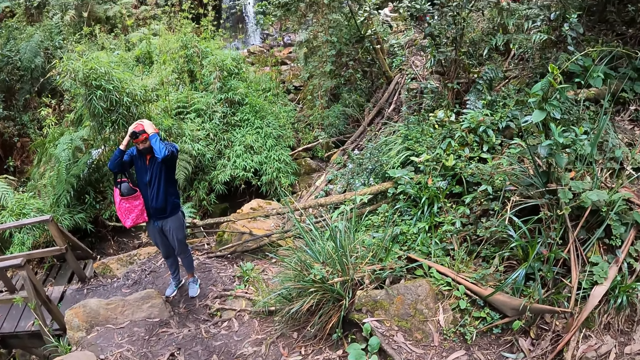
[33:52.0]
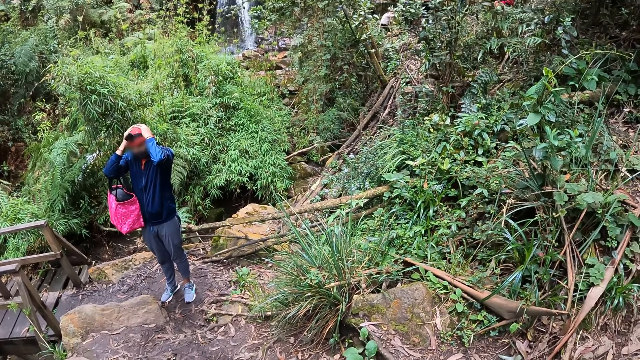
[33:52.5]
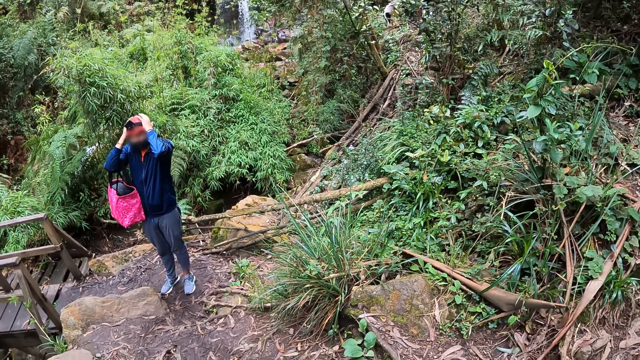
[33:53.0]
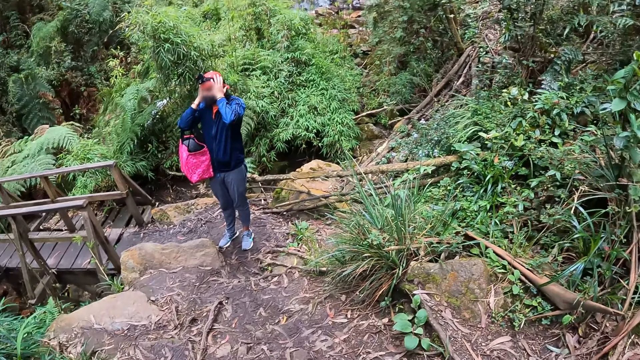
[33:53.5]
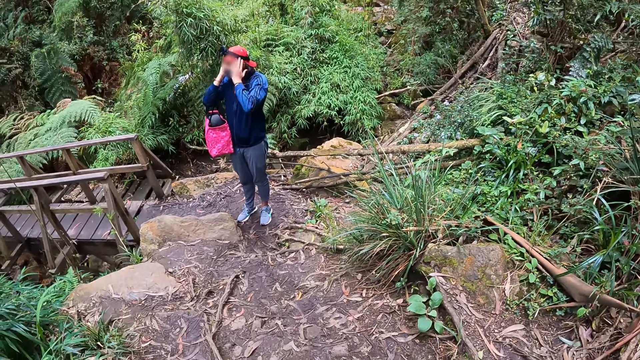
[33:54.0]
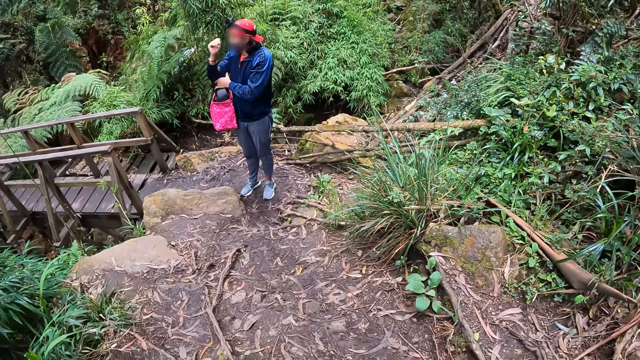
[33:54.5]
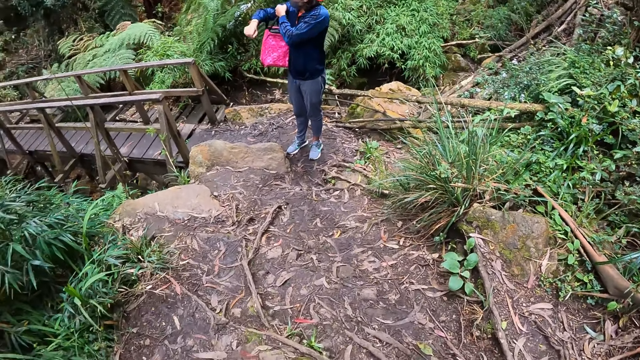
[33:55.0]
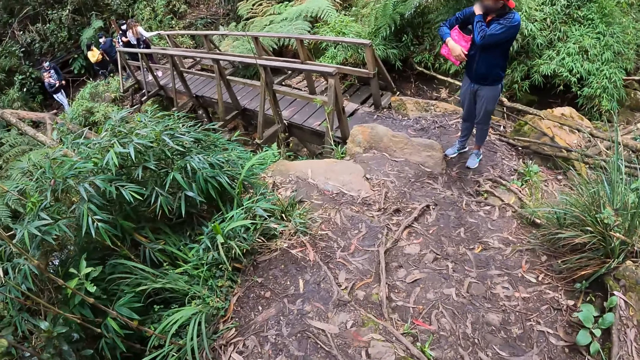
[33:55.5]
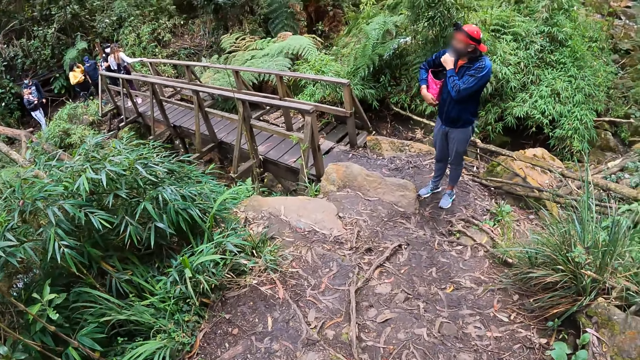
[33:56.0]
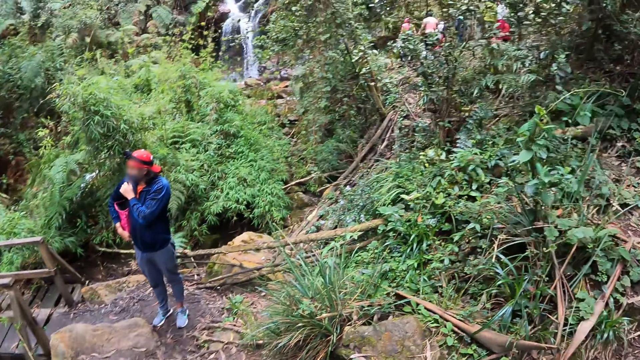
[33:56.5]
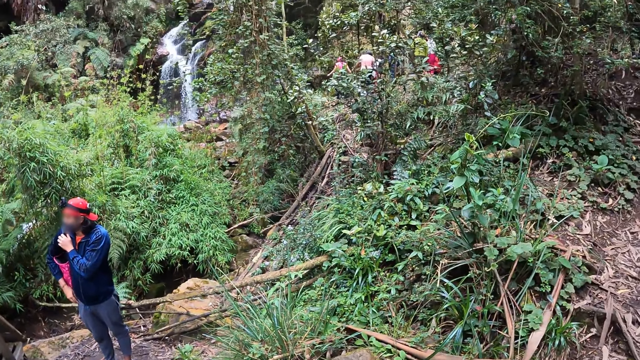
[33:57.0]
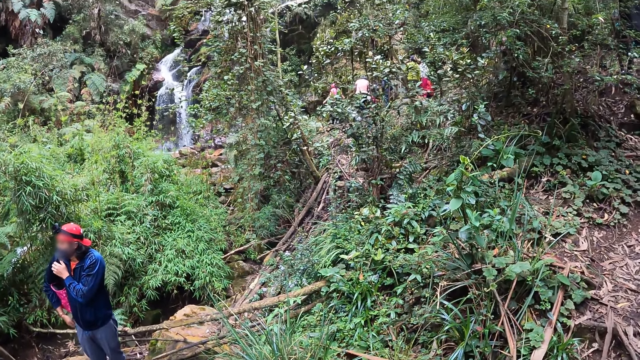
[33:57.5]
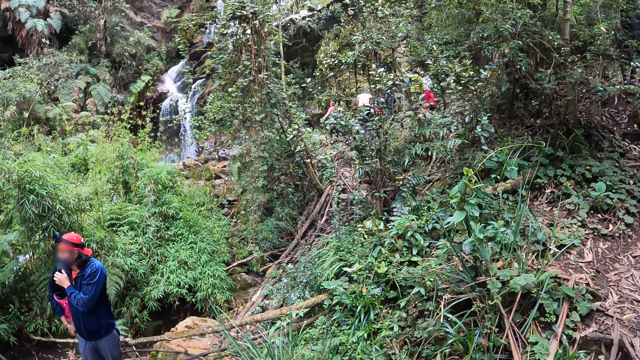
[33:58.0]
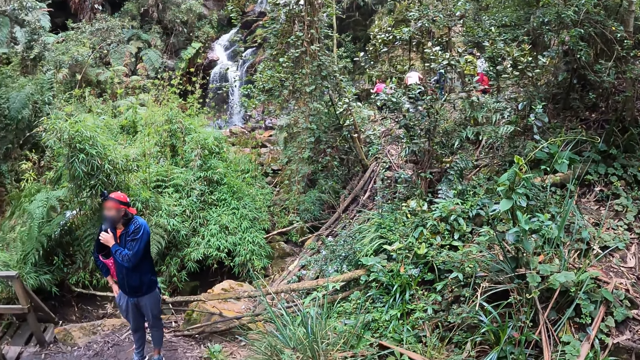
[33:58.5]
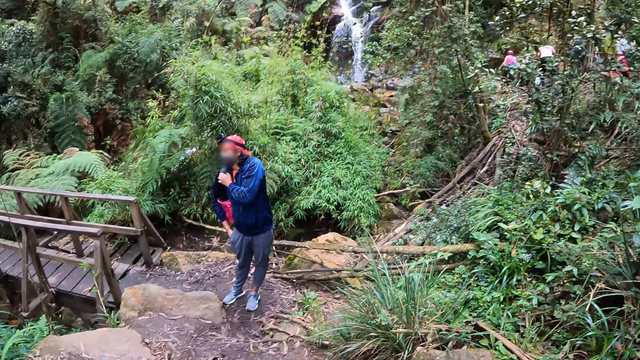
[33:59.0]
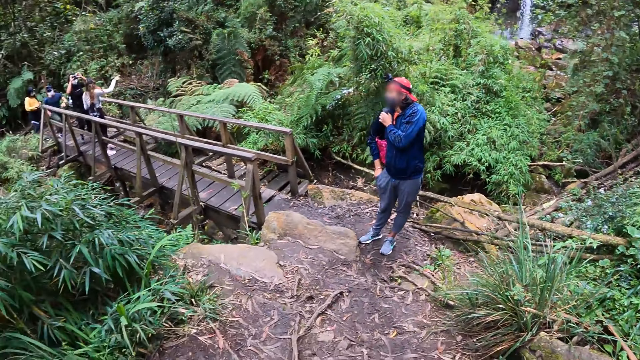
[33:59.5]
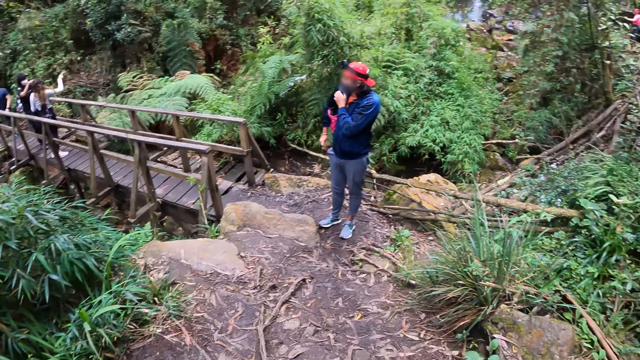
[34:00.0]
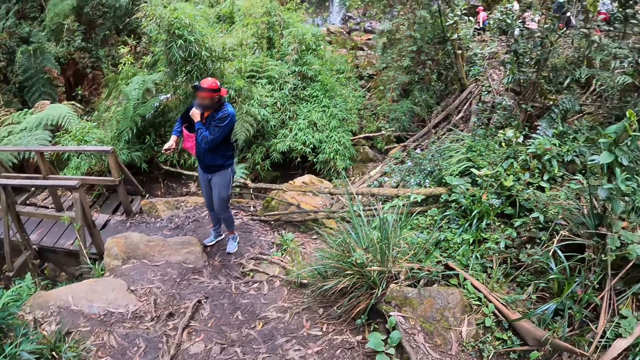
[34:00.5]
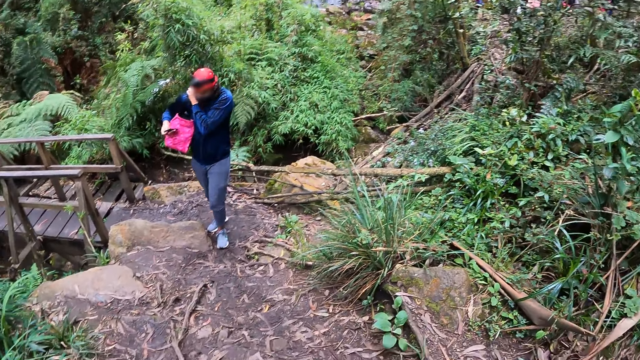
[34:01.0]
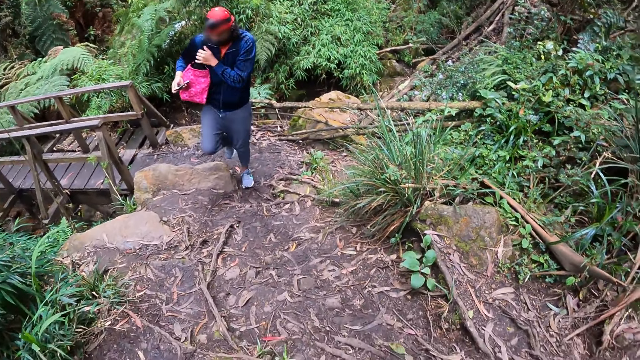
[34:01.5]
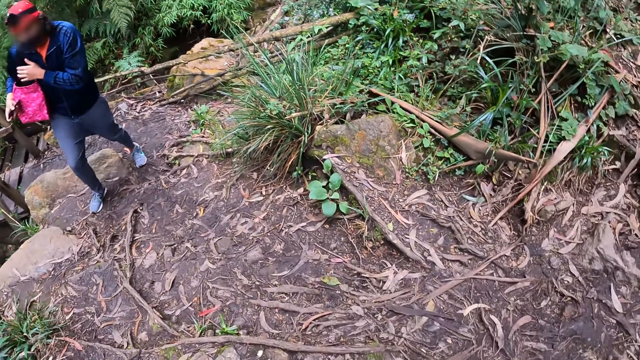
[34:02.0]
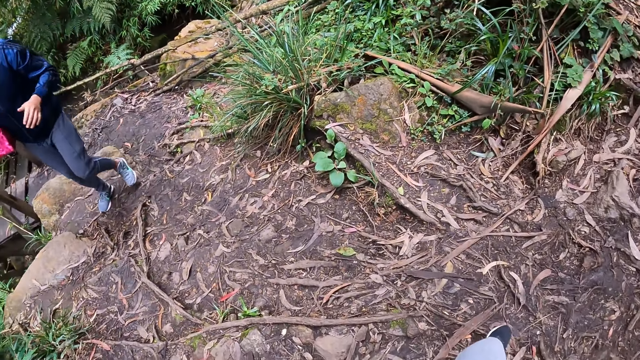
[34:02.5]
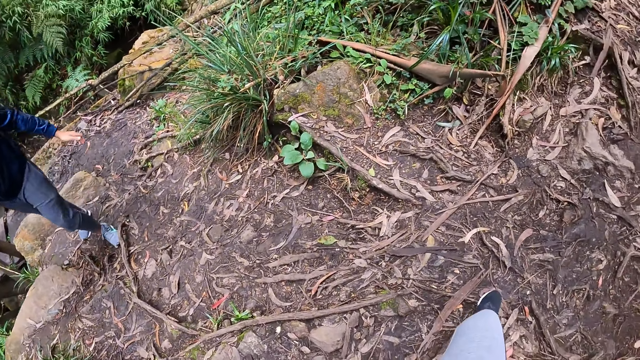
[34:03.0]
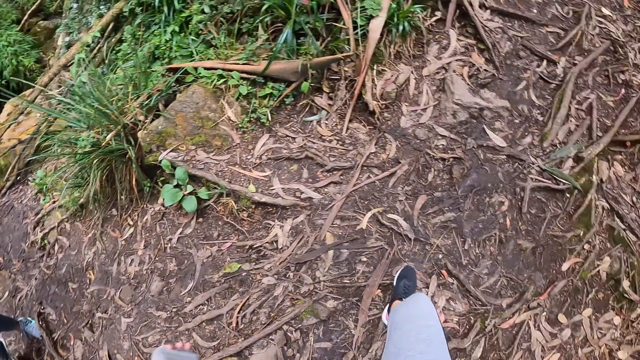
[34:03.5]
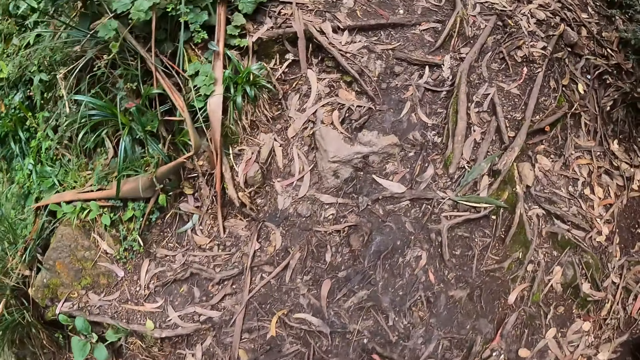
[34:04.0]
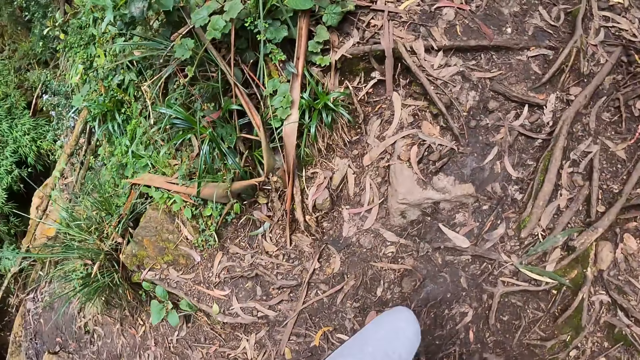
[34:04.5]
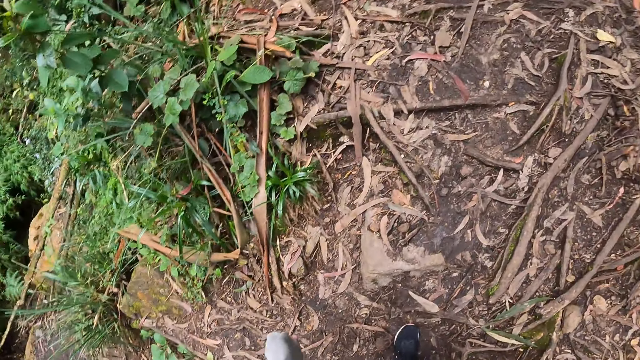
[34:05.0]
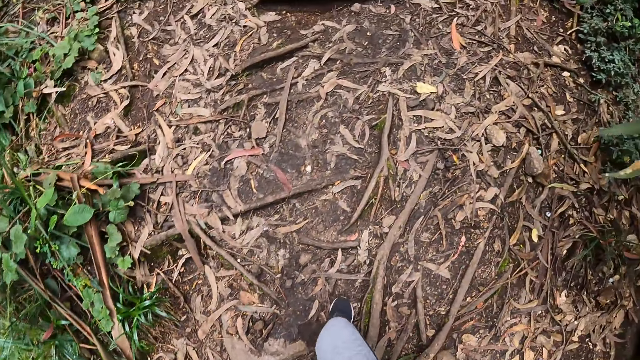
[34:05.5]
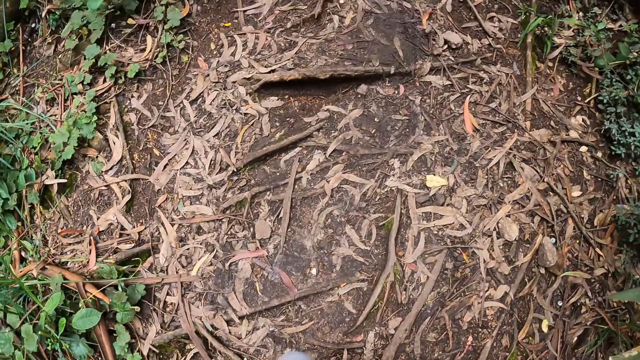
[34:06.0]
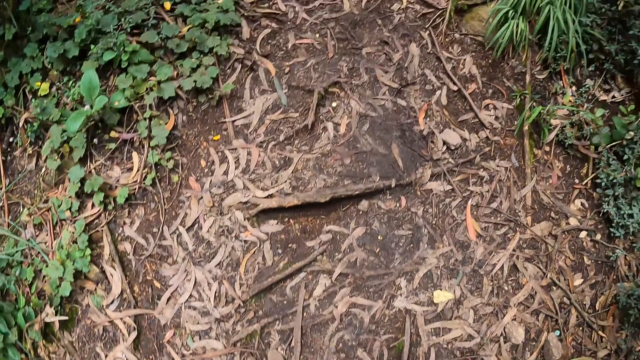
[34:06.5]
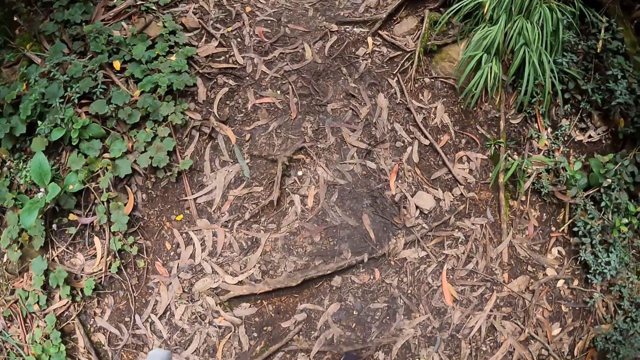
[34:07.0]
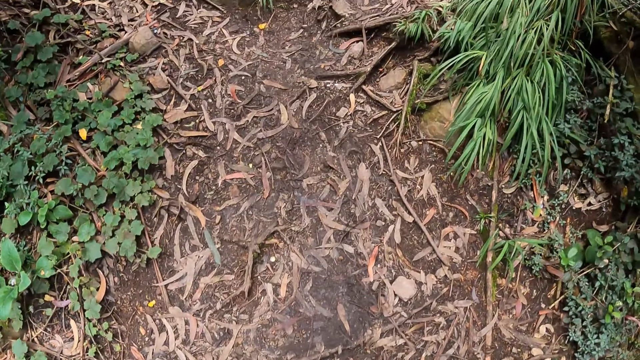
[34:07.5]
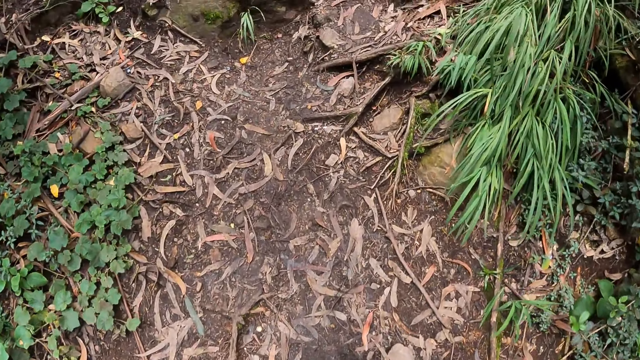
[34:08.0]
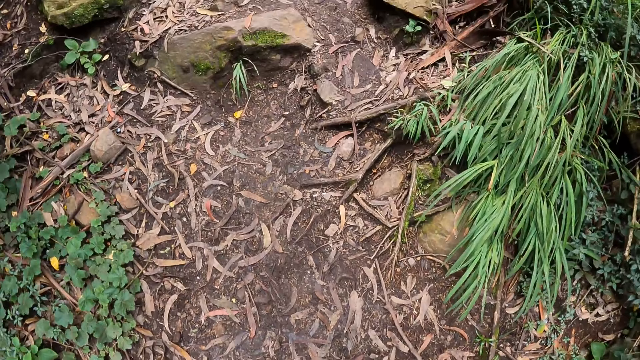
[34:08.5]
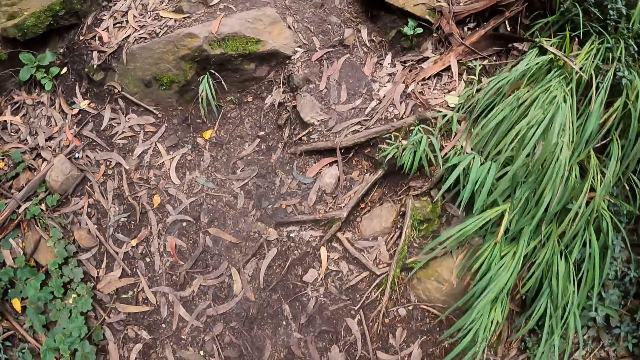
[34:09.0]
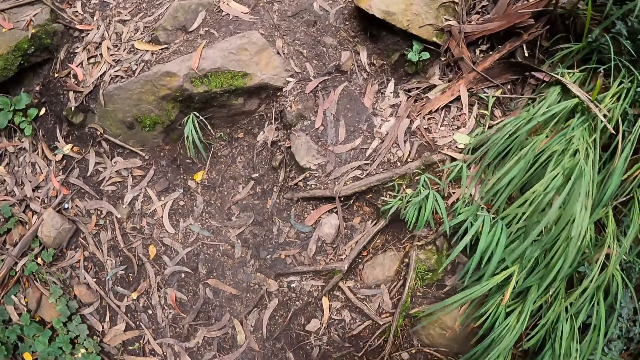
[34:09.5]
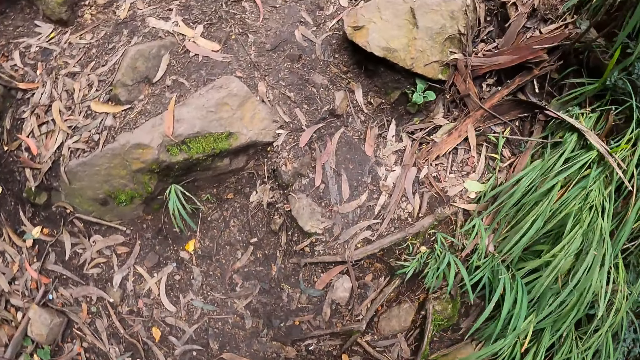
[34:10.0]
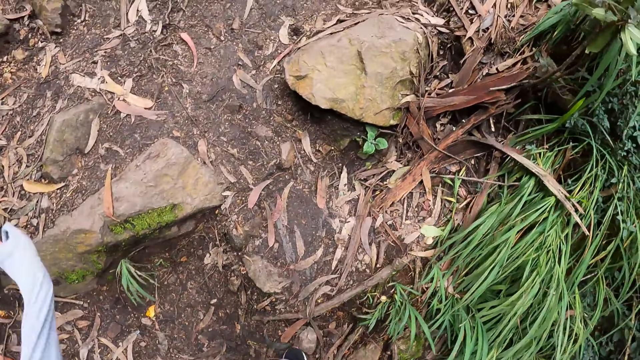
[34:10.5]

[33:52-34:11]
A woman adjusts the bag in her shoulder. The camera wearer looks around. The woman removes the phone from the pocket and walks along the path. The camera wearer walks along the path.

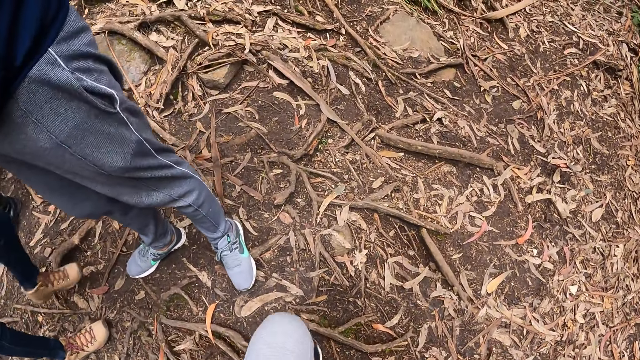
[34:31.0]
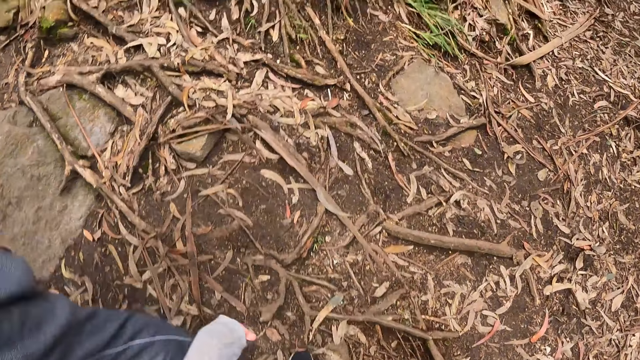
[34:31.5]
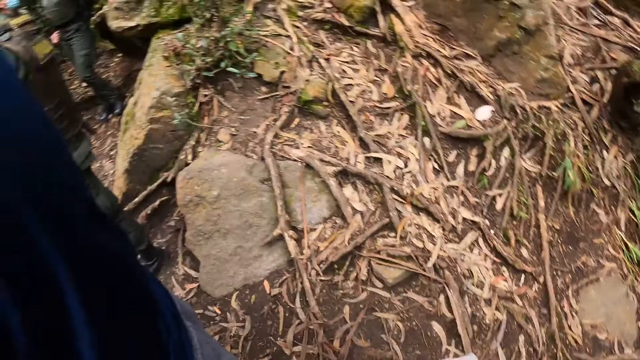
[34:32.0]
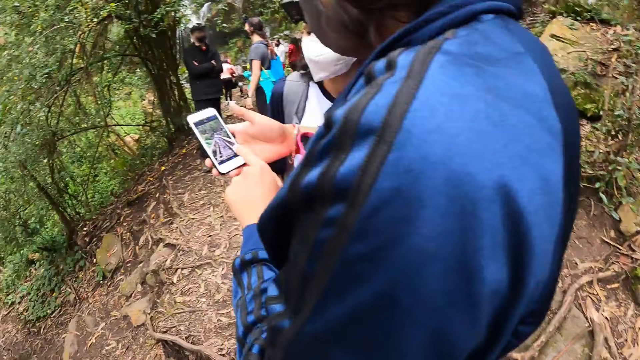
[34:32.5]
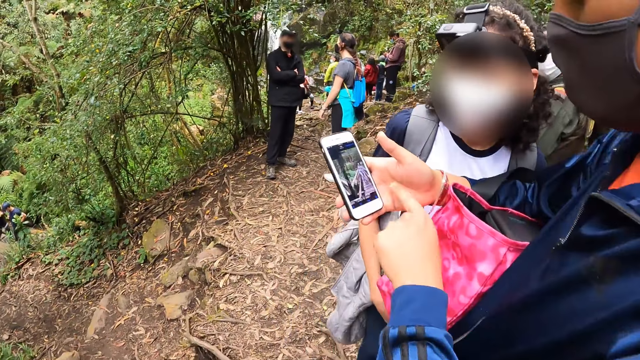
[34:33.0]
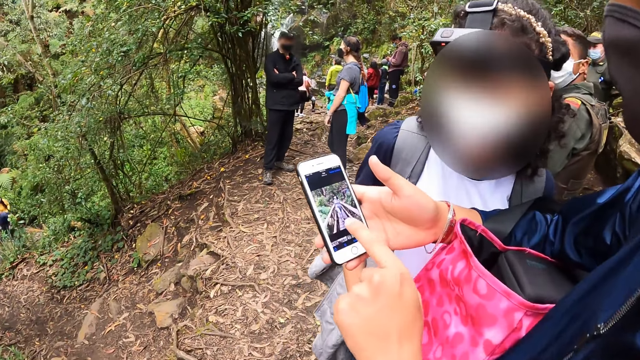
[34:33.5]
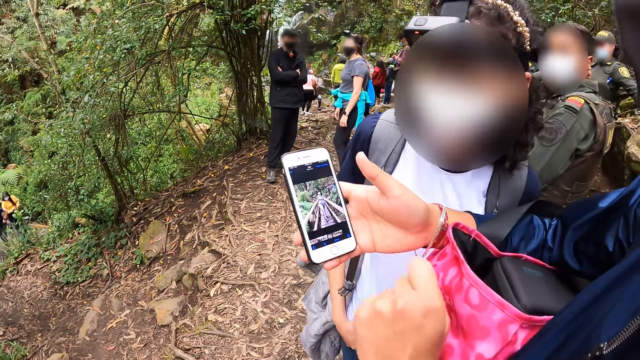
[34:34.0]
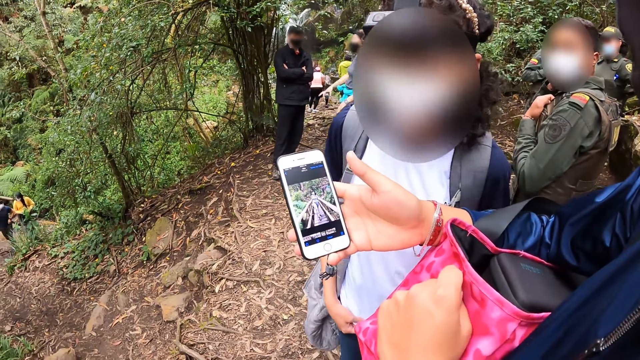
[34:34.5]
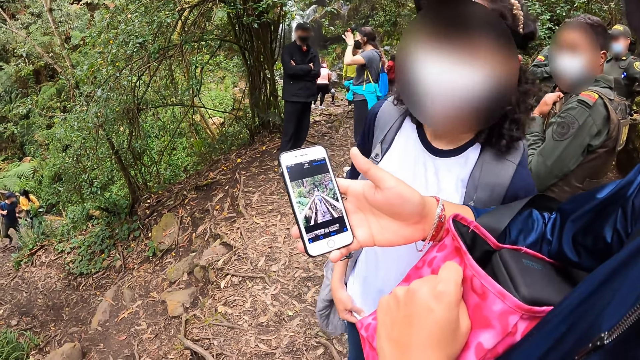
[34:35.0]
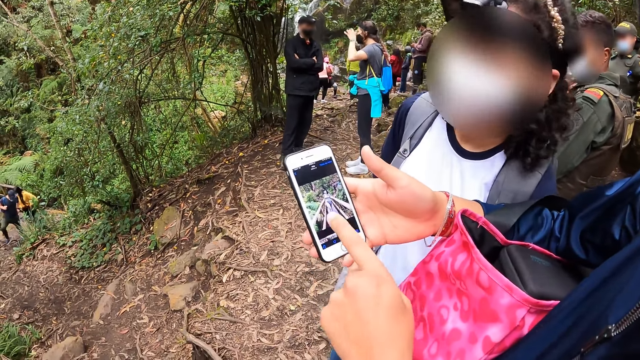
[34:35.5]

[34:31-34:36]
A woman operates the phone in her right hand with her left hand. The camera wearer looks at the photos. The woman interacts with the camera wearer and another woman.
